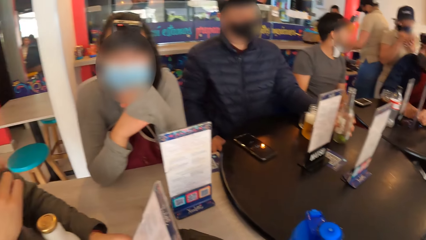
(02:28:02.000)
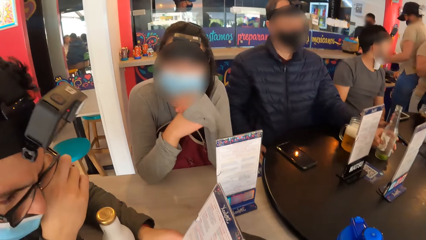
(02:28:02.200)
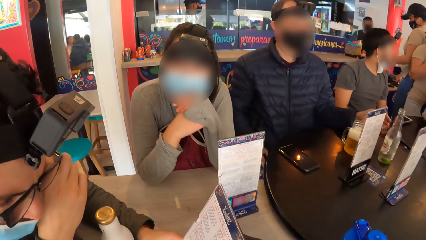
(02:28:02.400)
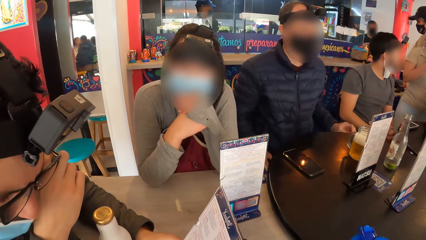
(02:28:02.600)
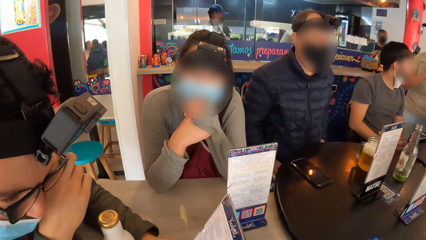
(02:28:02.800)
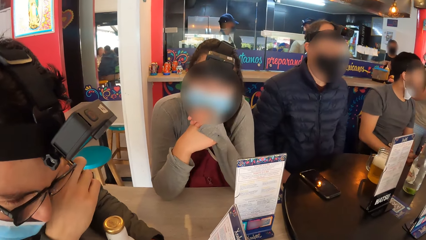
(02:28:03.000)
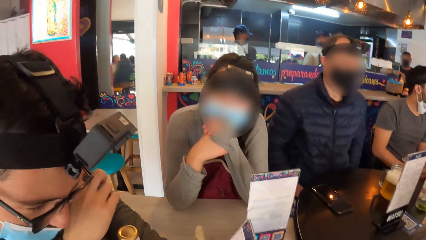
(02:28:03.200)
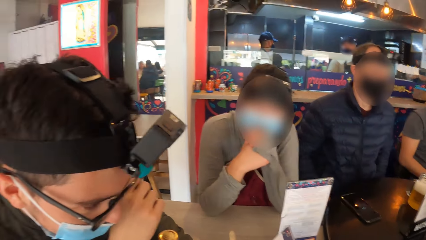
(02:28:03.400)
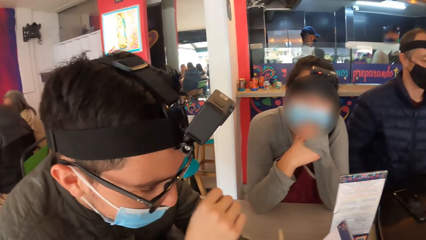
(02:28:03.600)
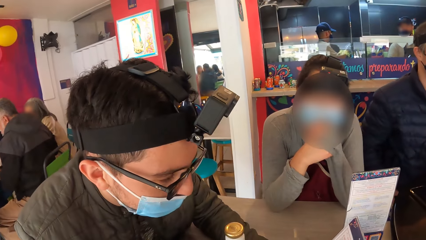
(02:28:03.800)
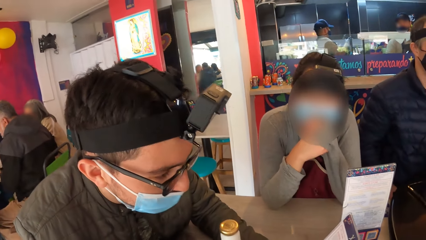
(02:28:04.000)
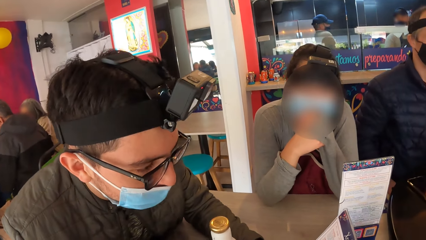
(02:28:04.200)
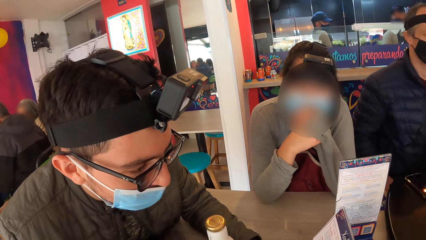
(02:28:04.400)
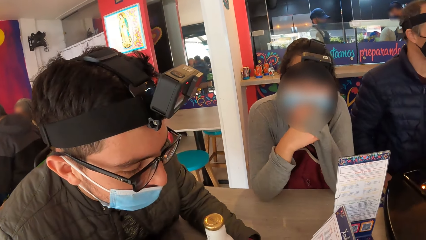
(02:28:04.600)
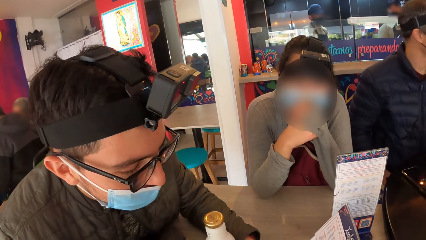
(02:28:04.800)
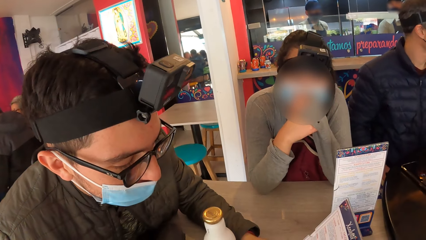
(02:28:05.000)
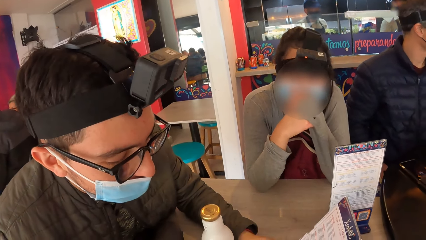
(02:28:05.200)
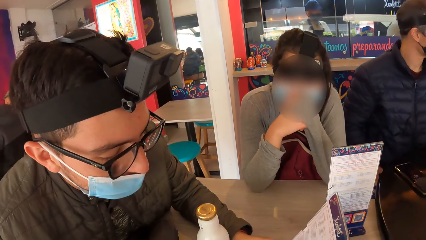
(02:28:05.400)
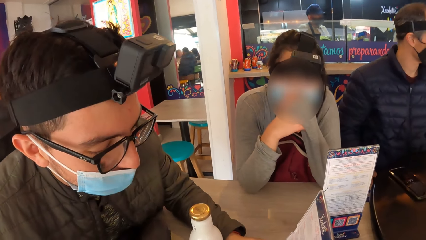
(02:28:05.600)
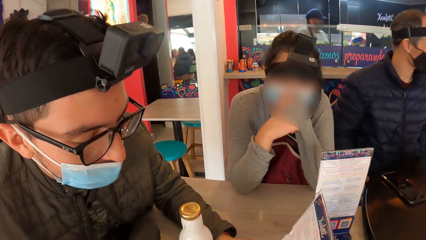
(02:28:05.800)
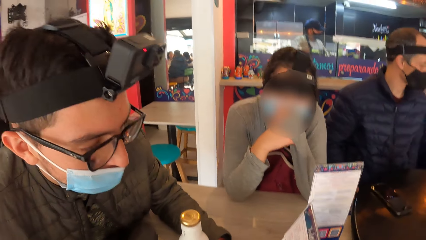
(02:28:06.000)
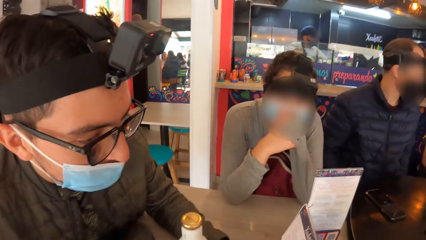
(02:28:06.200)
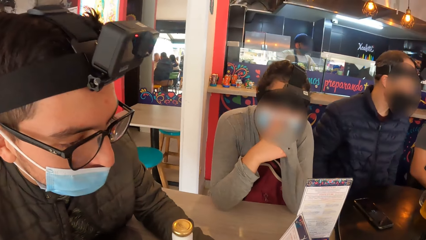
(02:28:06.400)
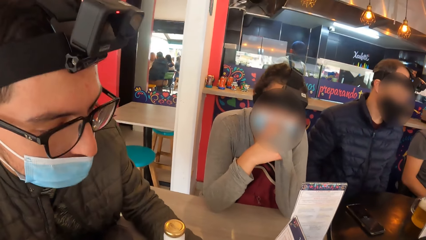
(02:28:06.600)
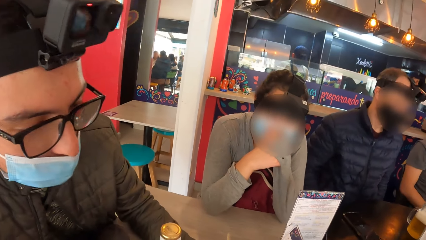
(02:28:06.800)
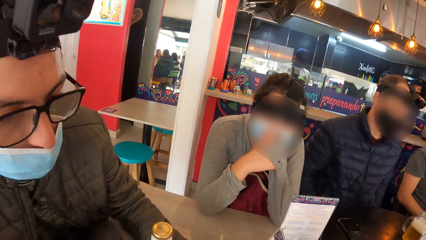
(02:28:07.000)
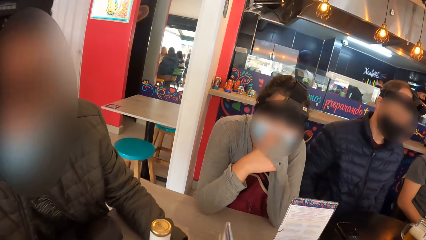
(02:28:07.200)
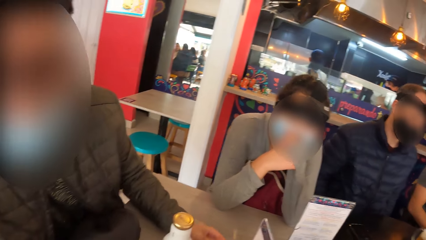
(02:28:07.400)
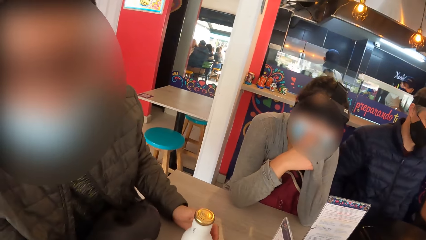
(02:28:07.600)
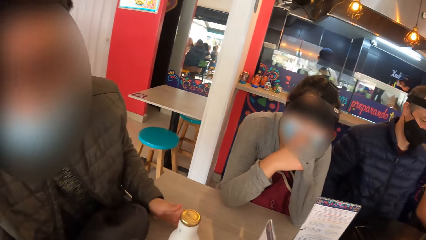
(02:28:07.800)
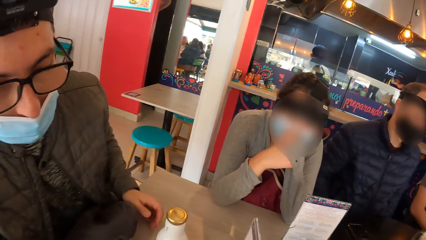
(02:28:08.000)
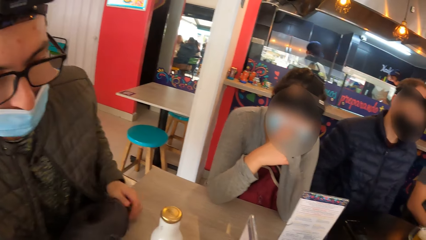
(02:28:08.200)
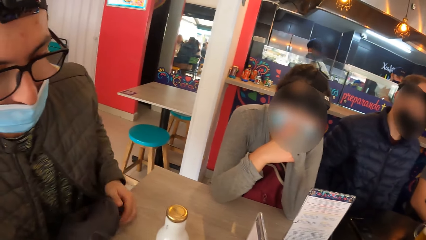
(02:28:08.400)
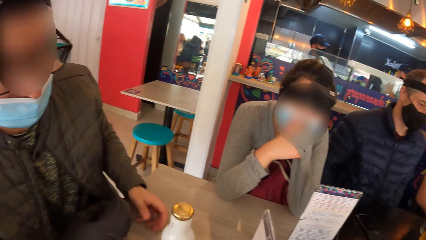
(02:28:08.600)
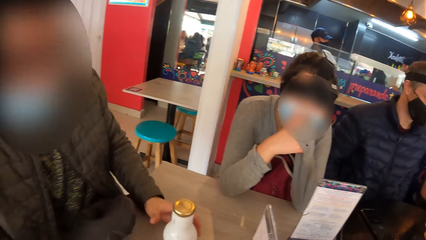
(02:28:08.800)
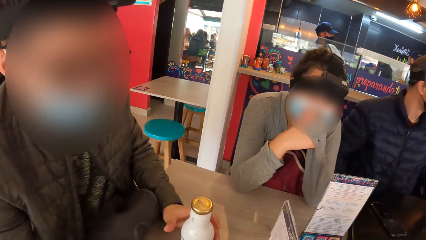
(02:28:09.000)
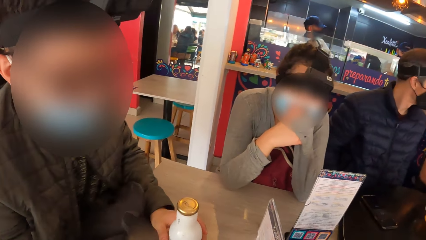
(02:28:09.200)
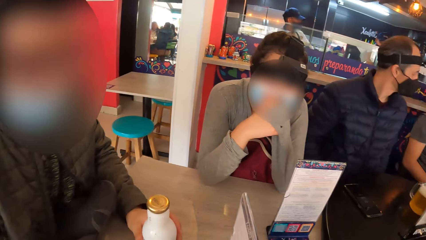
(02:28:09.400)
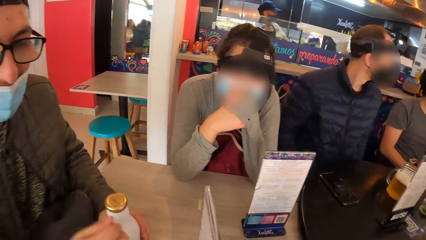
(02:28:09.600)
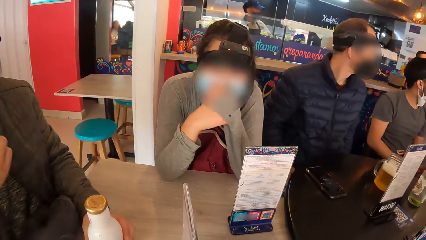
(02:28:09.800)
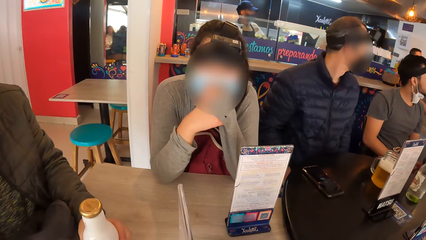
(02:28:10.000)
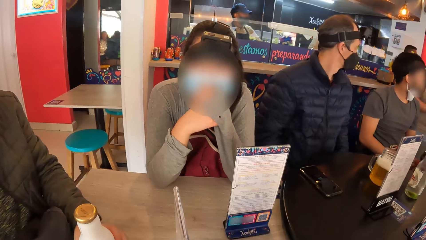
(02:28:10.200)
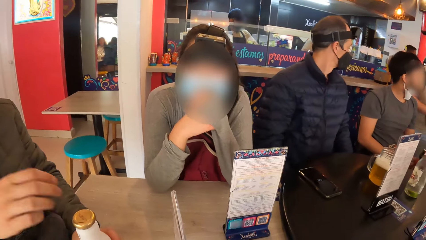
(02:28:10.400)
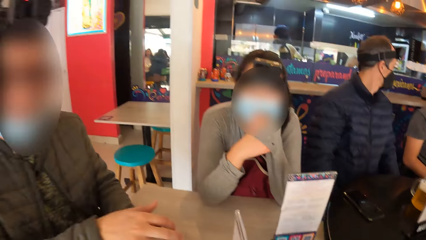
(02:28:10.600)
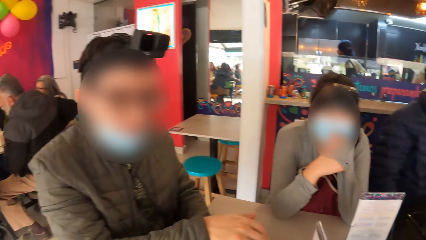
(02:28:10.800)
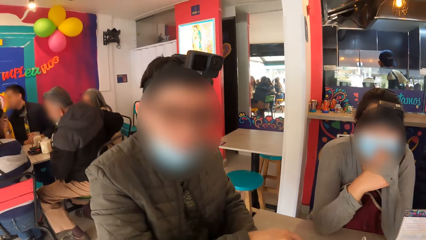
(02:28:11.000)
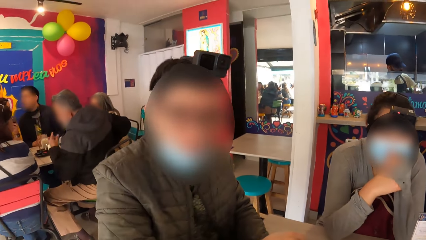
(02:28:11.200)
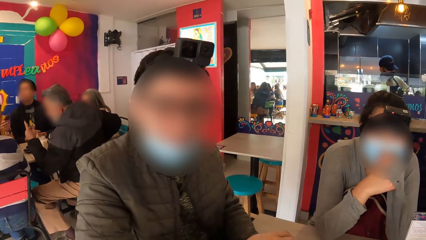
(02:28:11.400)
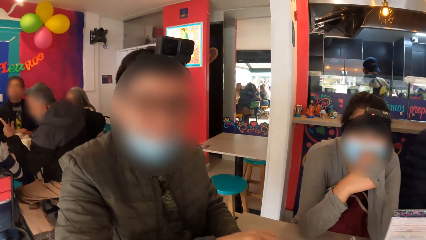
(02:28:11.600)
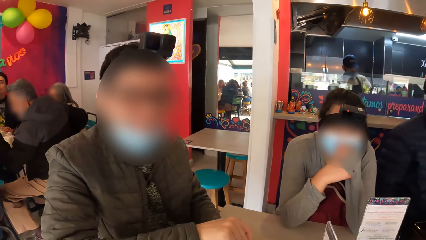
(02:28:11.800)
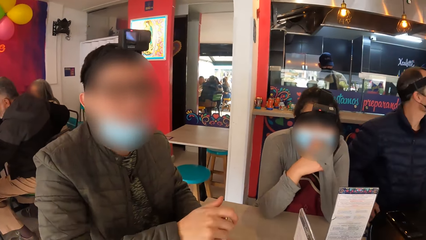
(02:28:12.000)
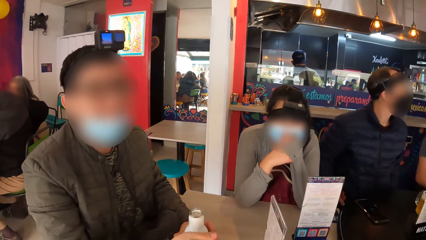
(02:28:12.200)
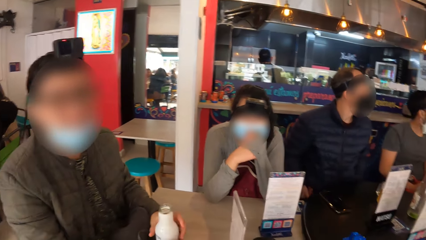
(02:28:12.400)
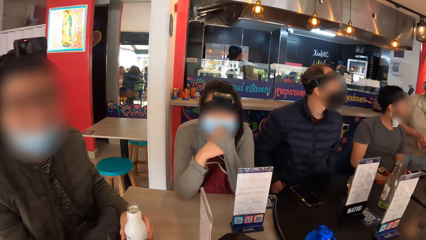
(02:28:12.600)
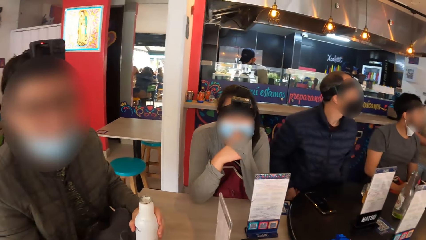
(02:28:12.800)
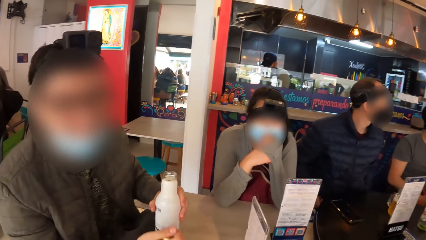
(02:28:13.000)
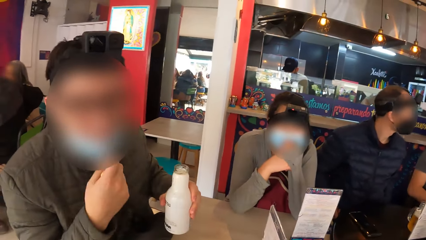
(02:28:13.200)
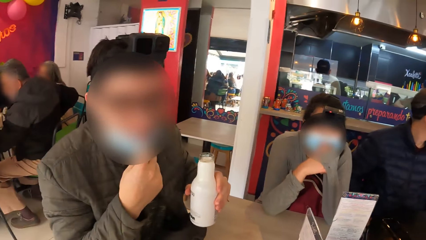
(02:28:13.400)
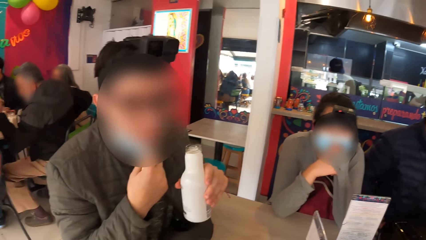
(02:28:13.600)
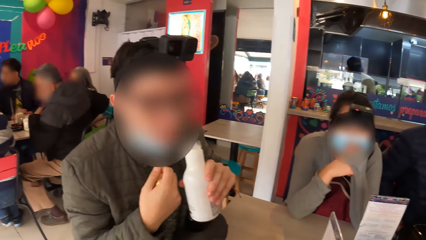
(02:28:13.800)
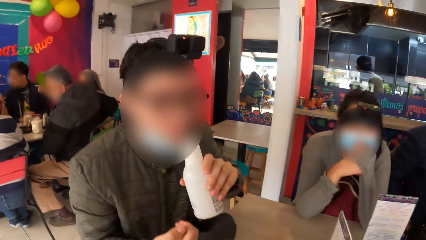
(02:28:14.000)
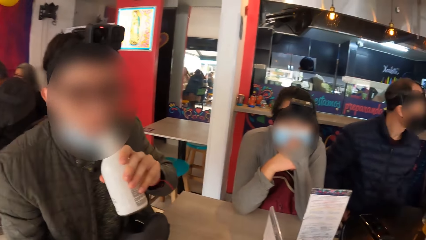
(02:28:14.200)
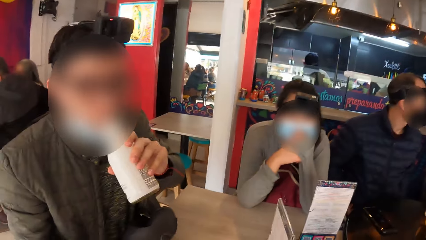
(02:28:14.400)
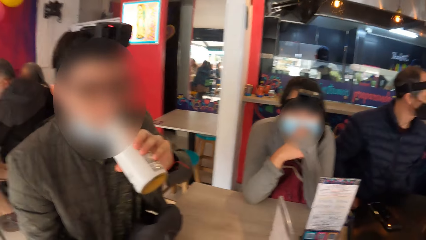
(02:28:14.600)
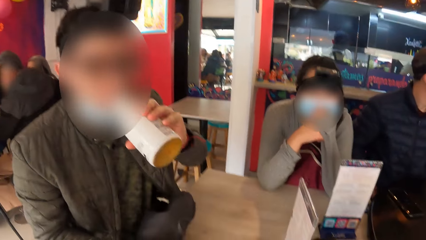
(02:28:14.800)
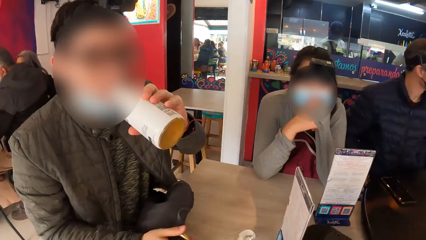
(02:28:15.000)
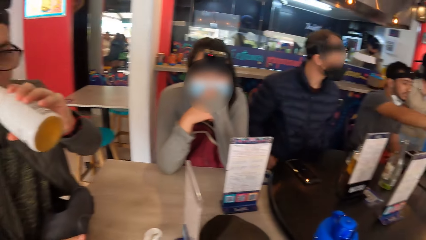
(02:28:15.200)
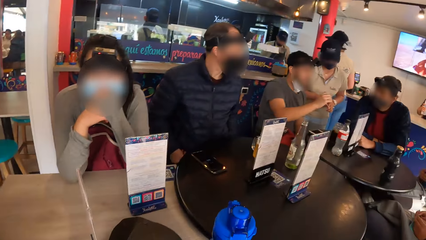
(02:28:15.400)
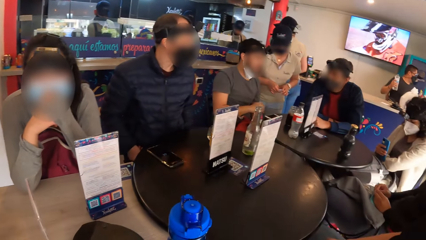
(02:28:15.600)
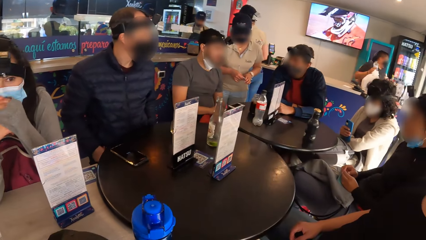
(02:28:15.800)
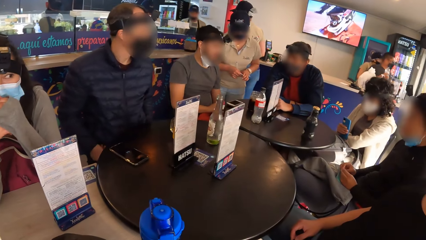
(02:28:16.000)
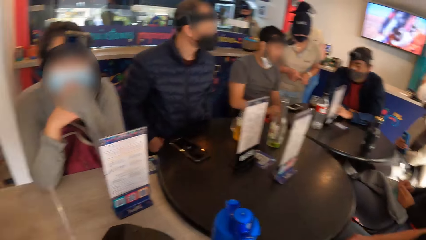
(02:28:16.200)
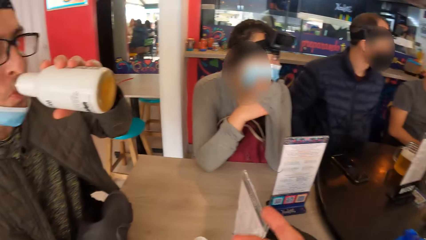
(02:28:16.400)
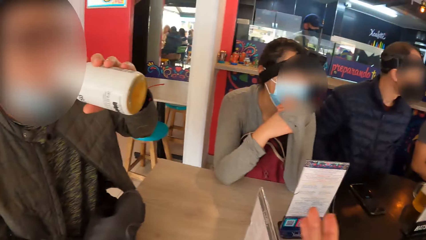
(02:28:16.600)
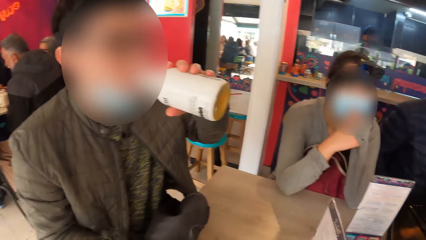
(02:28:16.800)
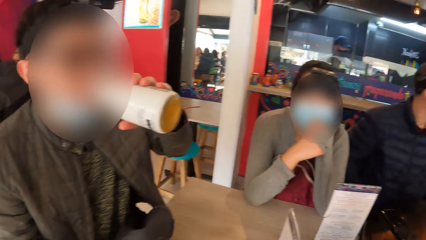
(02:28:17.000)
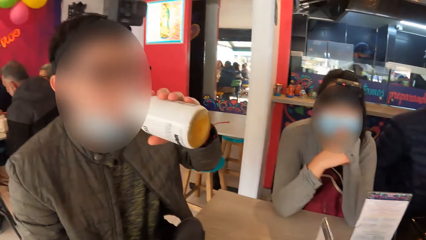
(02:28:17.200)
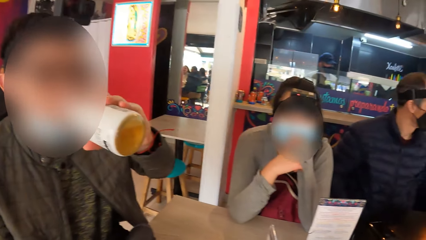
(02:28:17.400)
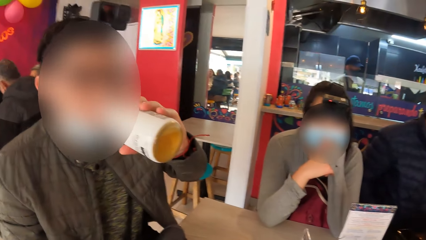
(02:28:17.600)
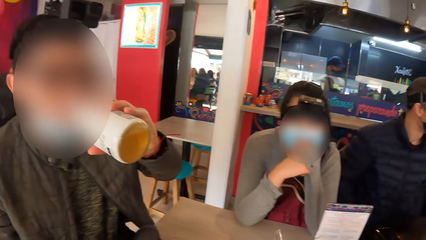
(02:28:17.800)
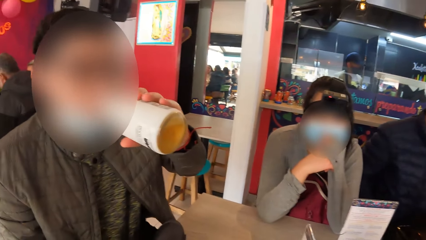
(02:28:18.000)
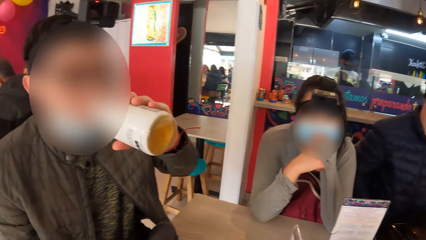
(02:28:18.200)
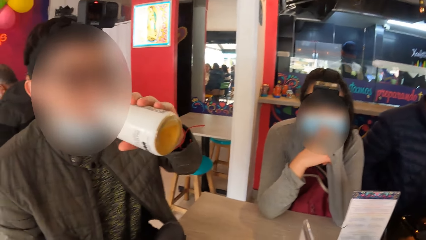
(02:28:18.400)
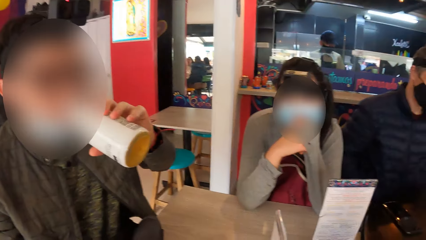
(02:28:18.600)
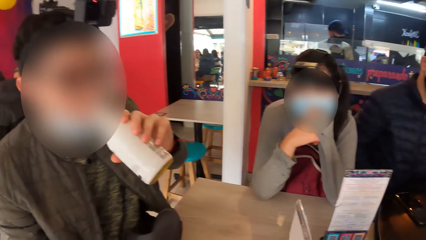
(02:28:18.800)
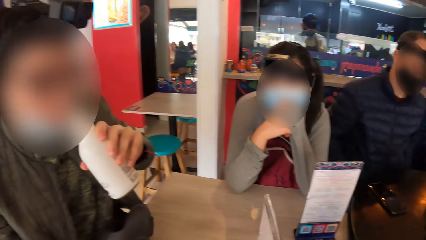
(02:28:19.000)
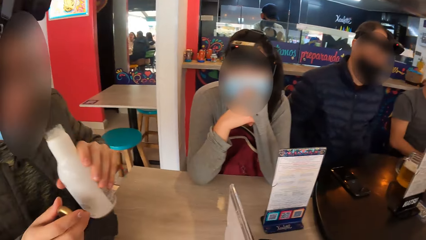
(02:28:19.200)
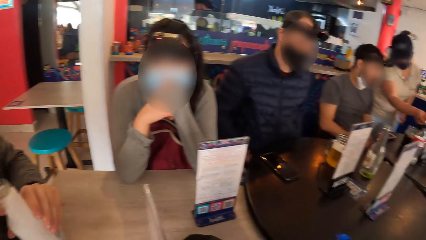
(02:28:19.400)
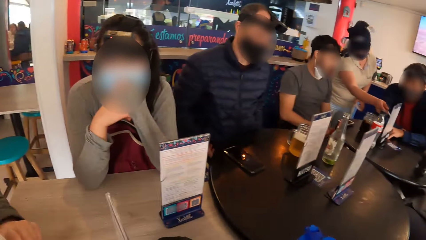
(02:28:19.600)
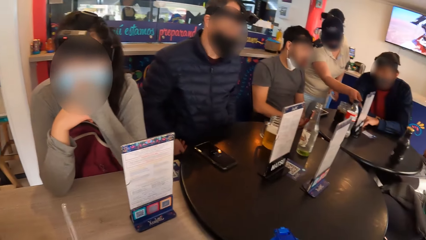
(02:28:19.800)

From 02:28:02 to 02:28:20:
A man drops the soda bottle on the table with his left hand. The camera wearer turns around the room. Another man moves the bag with his left hand, holds the white bottle with his left hand, and opens the white bottle with his right hand. The second man adjusts the face mask on his face with his right hand and drinks from the white bottle in his left hand. A third man interacts with a waitress. The camera wearer turns around the room. He moves his right hand. The second man drinks from the bottle.
